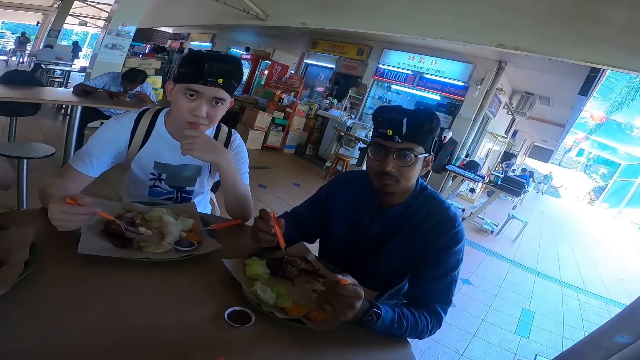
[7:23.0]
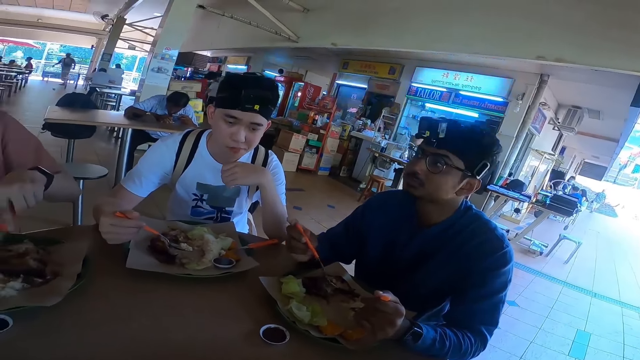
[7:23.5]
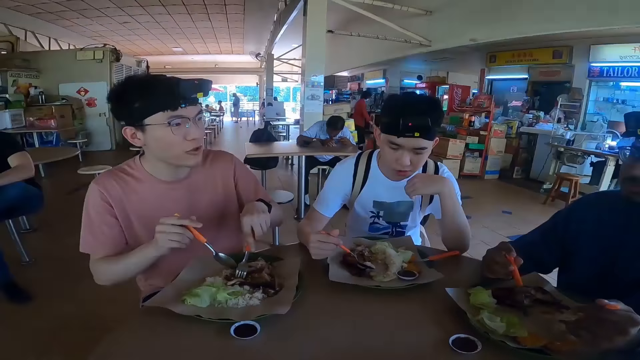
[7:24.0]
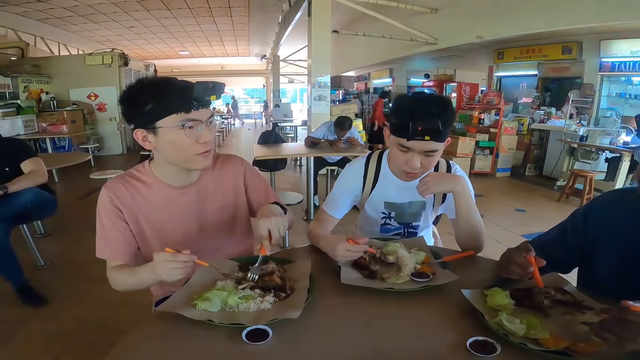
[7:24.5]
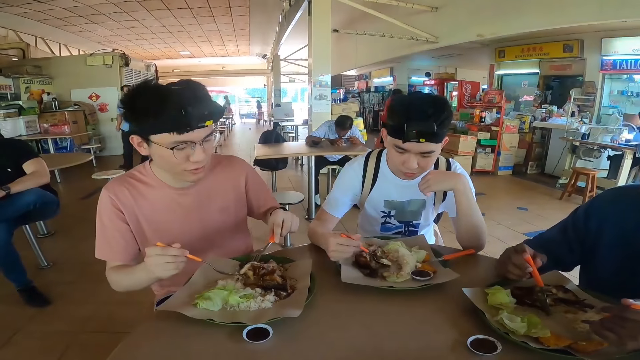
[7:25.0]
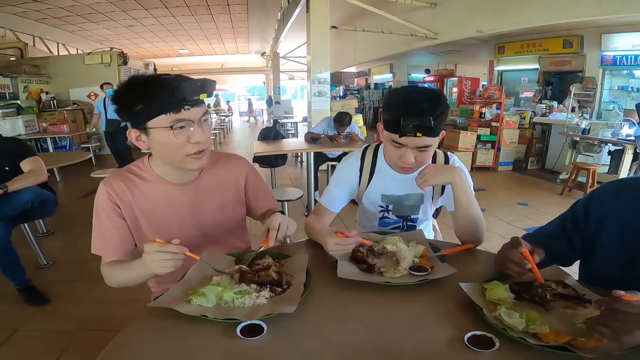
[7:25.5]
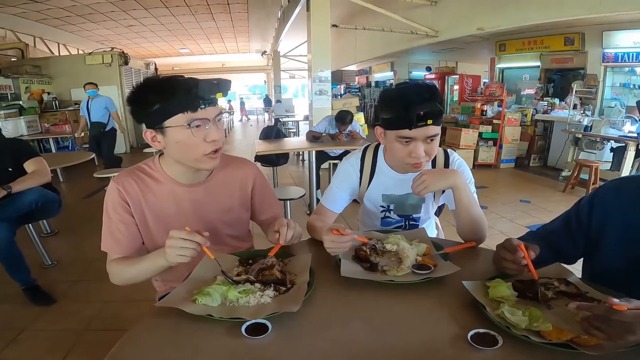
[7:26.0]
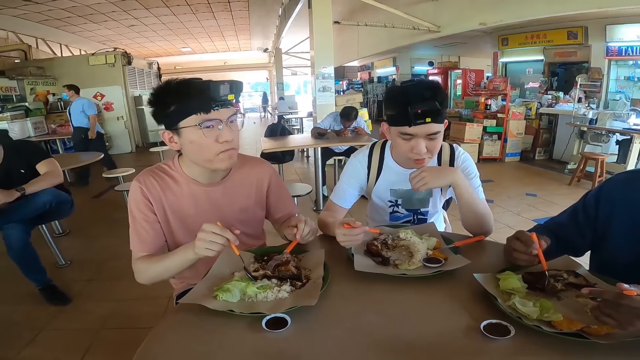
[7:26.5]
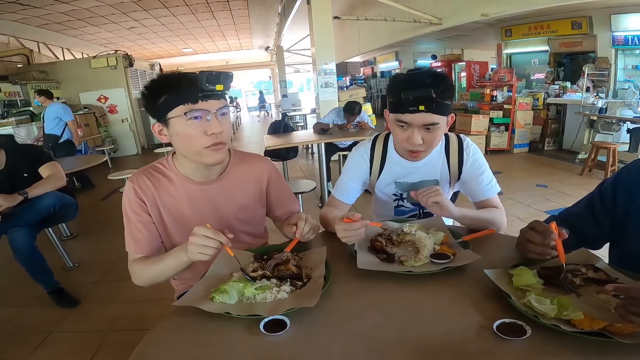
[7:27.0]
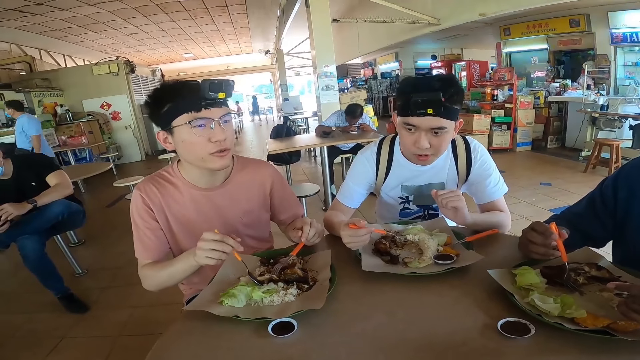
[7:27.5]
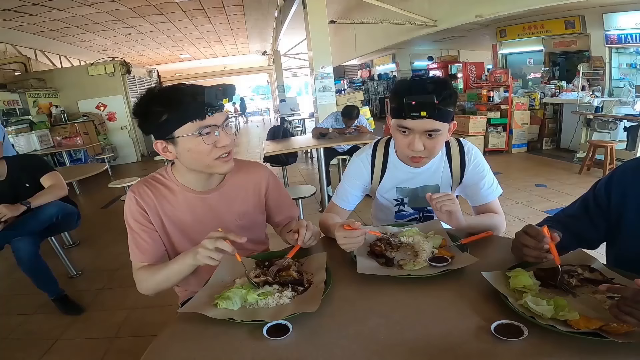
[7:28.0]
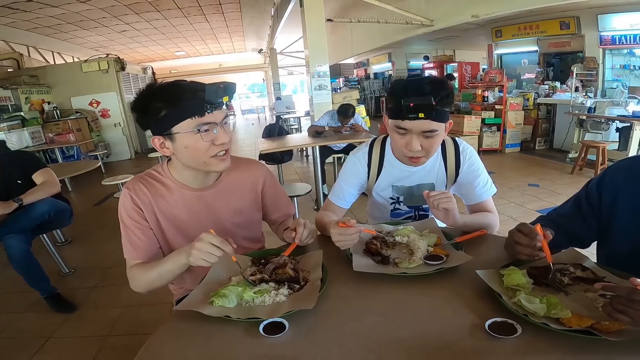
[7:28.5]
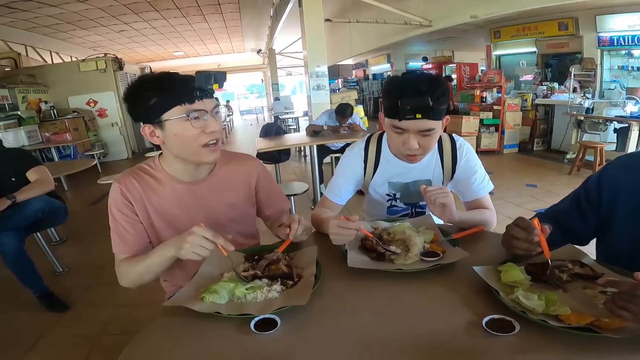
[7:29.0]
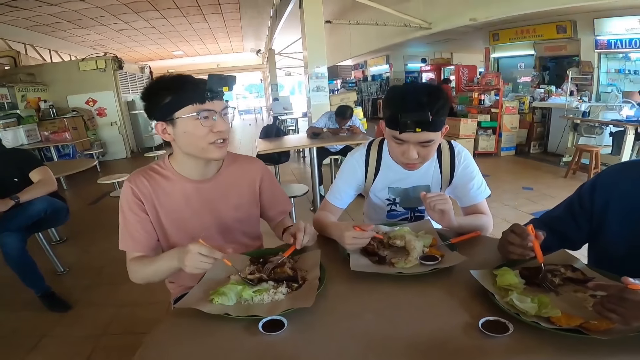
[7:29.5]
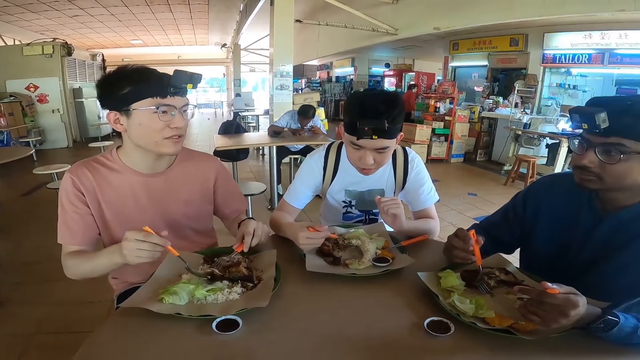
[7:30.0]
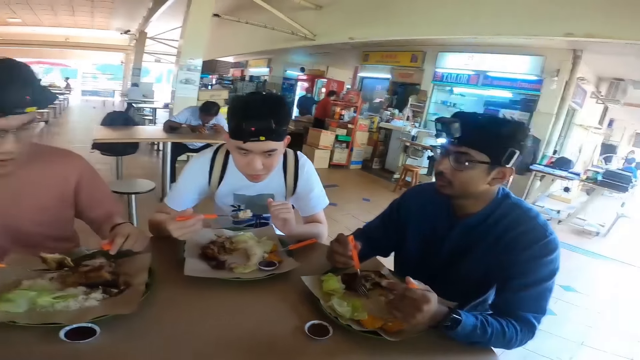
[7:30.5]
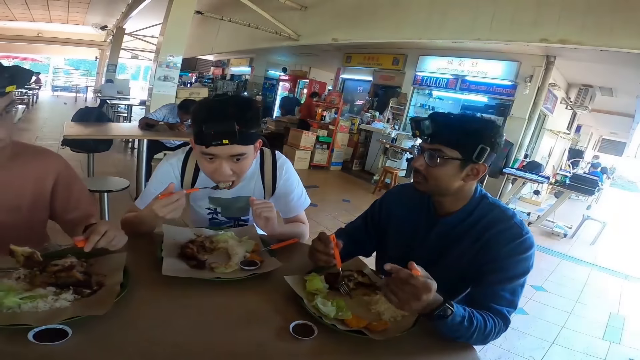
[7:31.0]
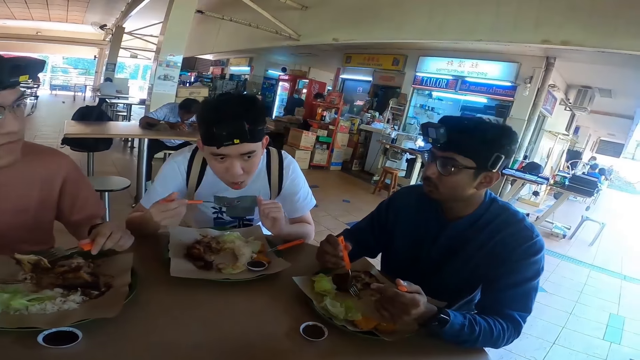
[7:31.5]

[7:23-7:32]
A person is talking.

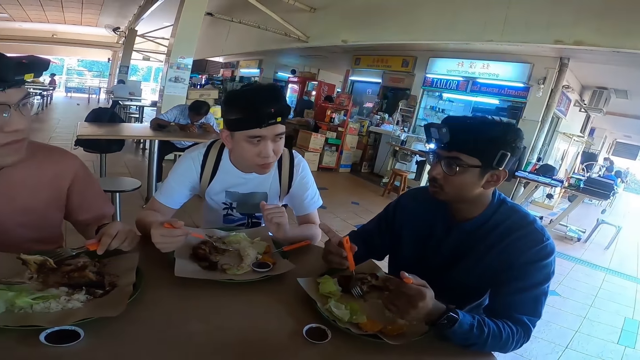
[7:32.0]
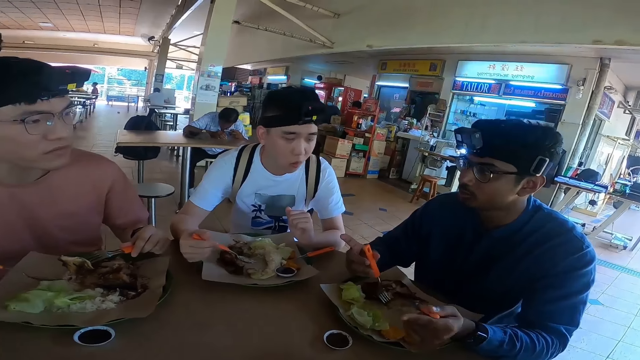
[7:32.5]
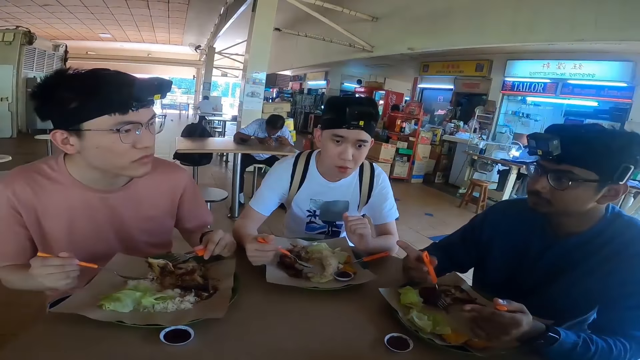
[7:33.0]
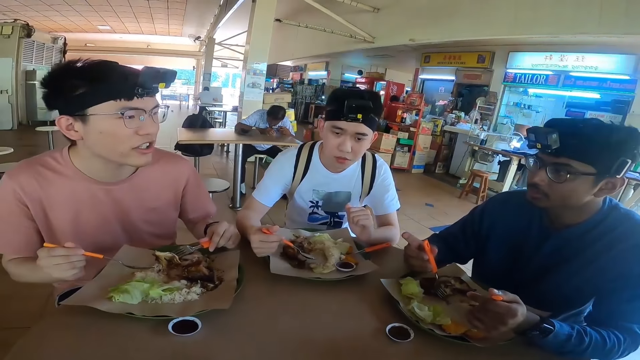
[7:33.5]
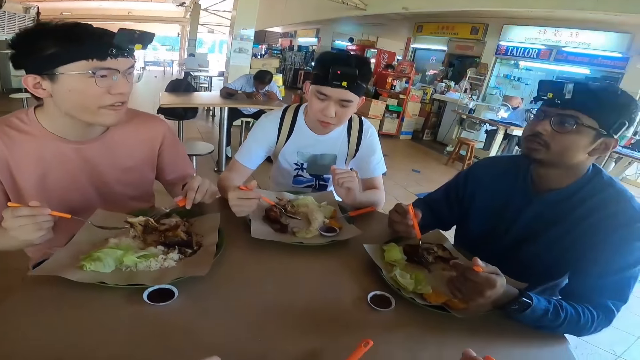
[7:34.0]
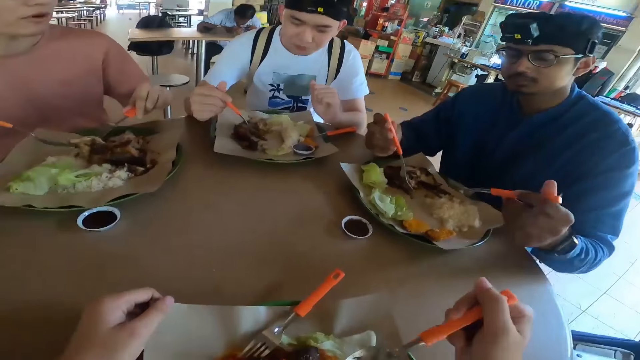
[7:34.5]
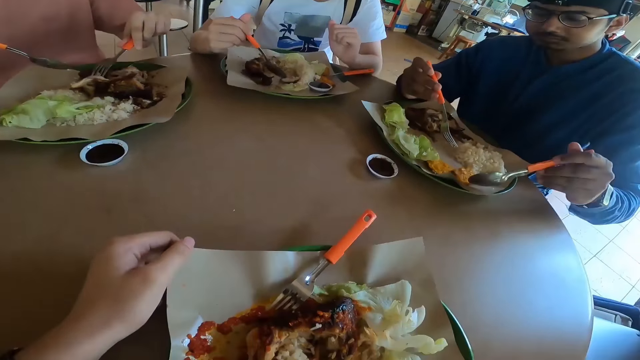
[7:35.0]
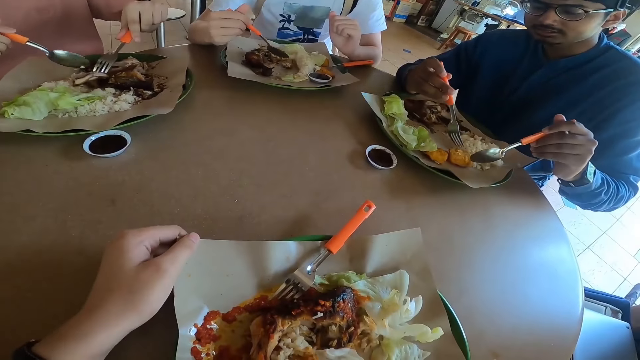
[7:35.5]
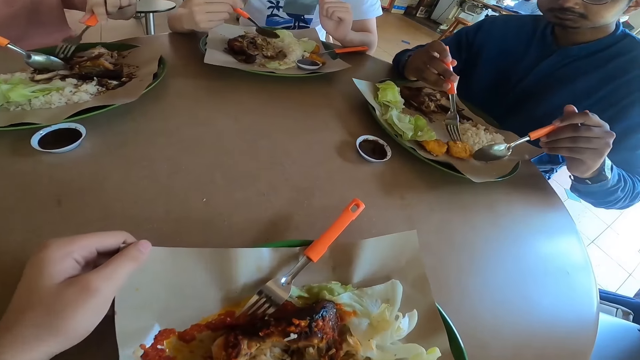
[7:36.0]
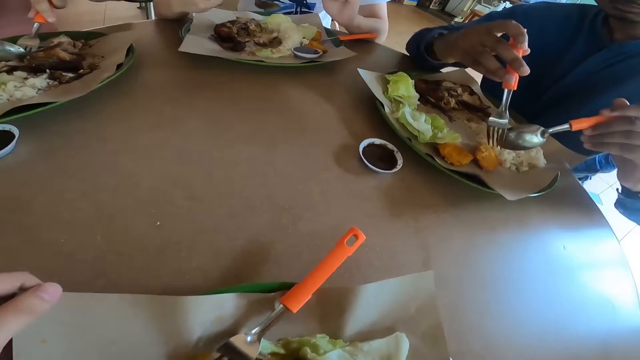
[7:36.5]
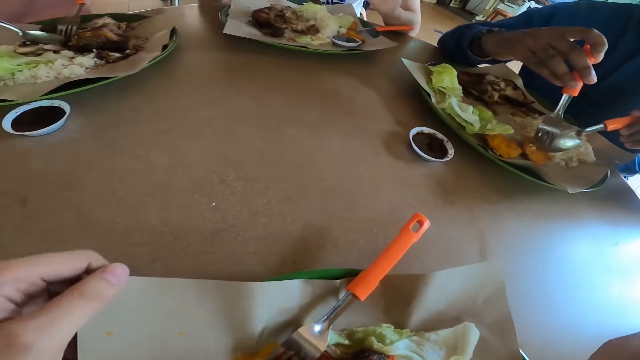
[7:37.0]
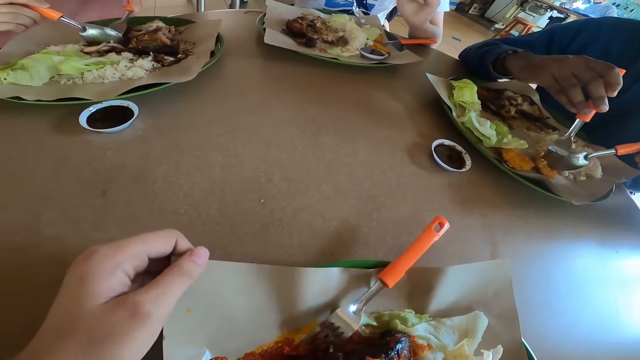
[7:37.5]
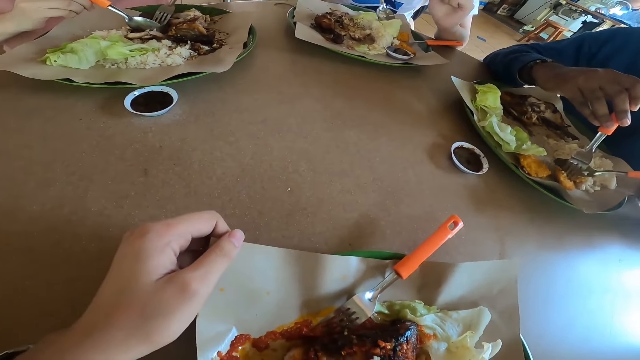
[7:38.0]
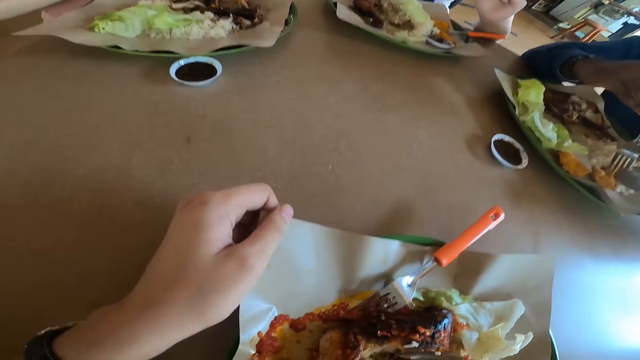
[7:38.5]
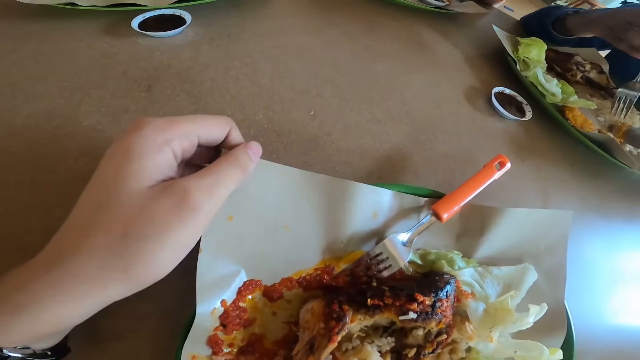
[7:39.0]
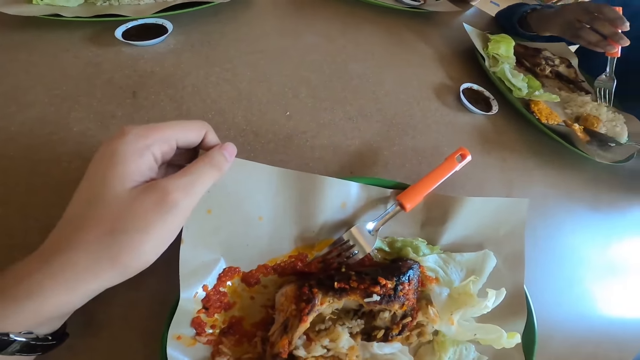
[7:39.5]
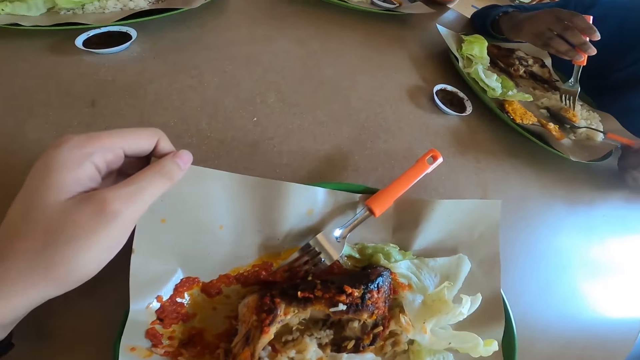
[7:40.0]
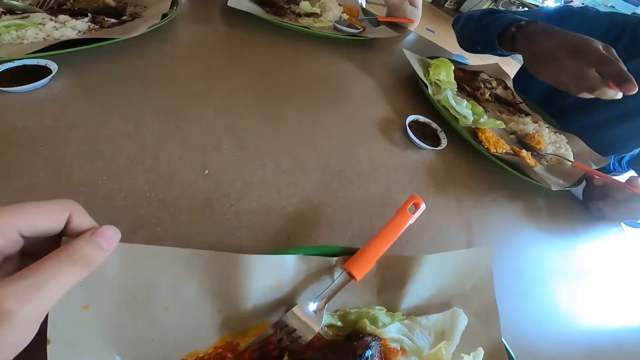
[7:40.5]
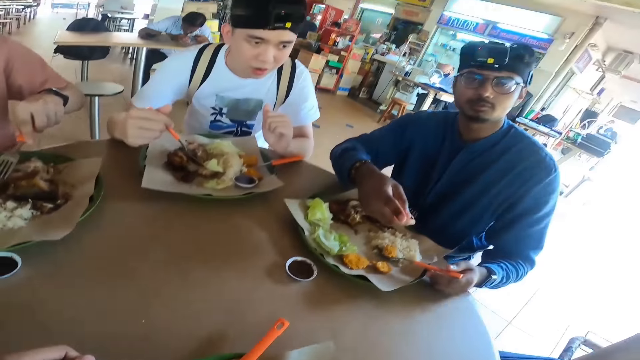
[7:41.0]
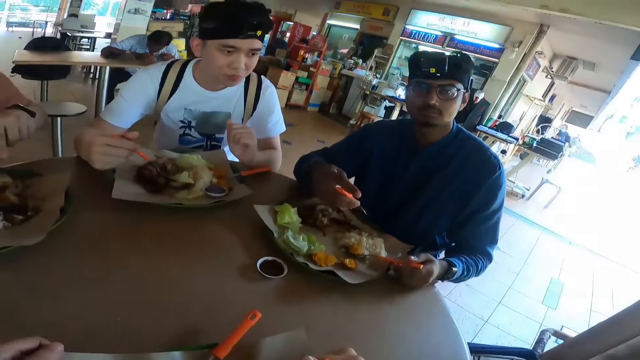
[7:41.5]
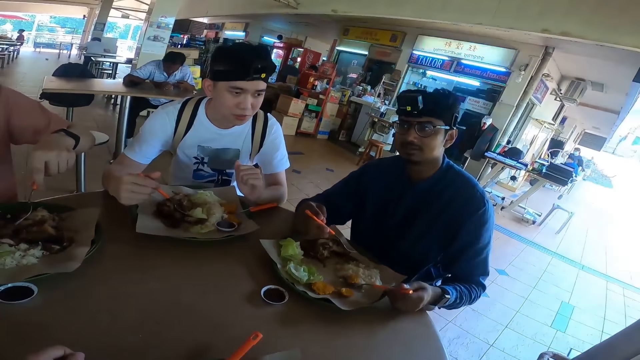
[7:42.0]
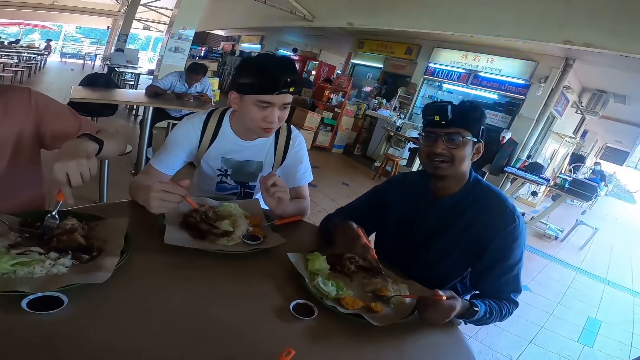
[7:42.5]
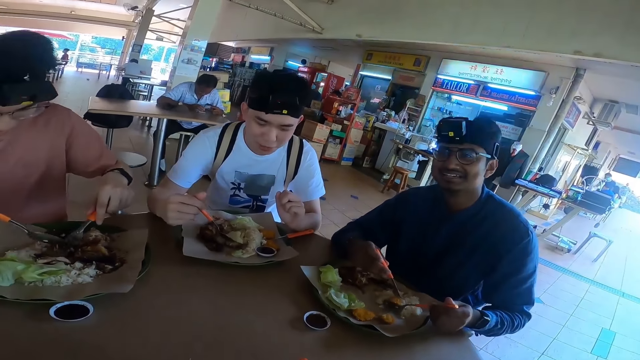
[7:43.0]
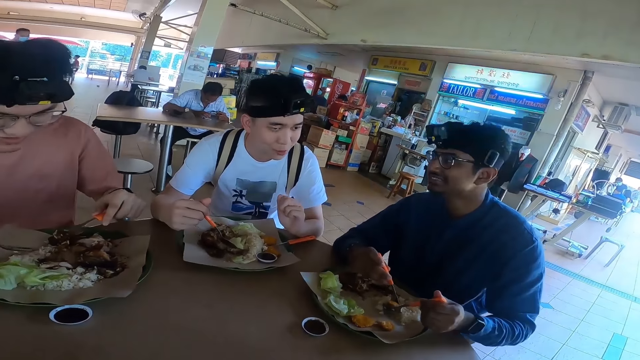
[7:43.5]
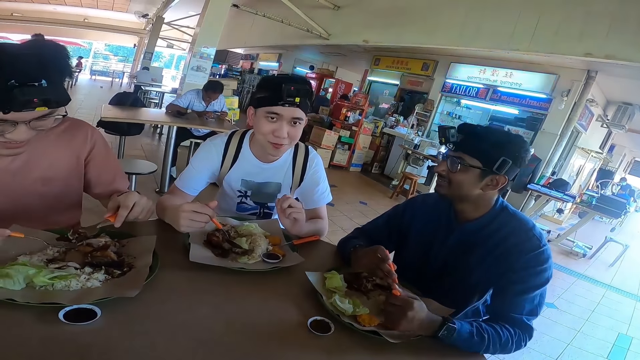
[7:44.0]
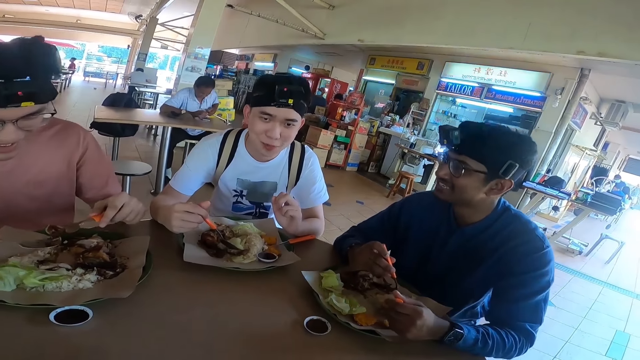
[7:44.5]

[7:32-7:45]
A person is talking to another person.
